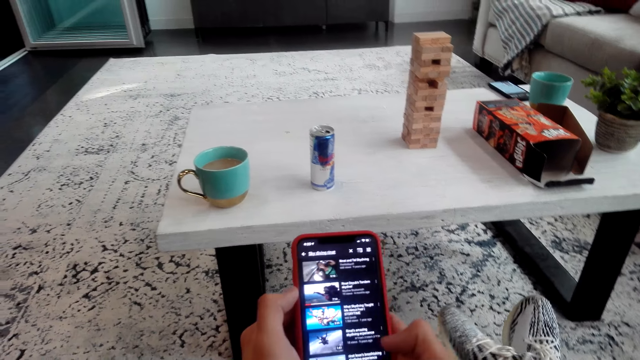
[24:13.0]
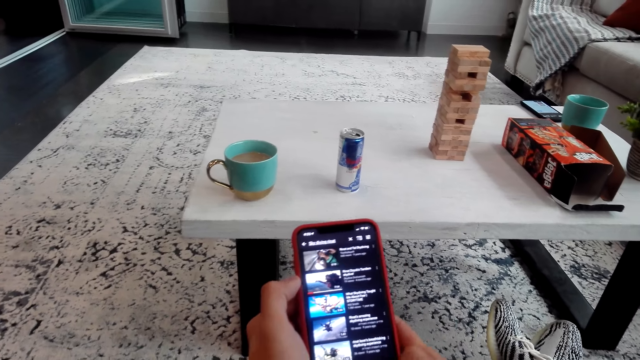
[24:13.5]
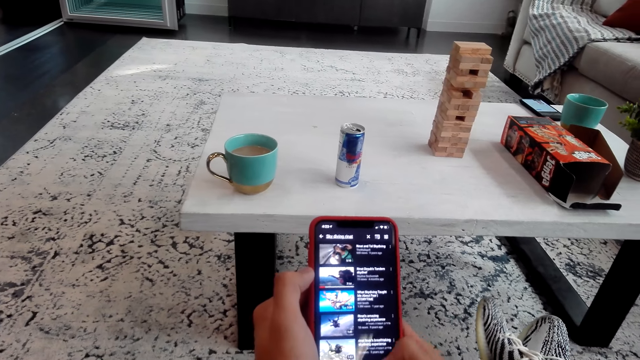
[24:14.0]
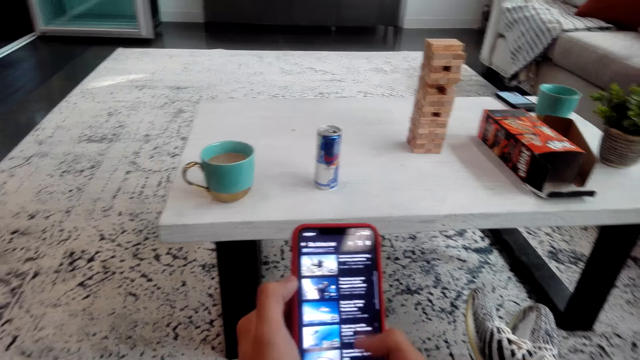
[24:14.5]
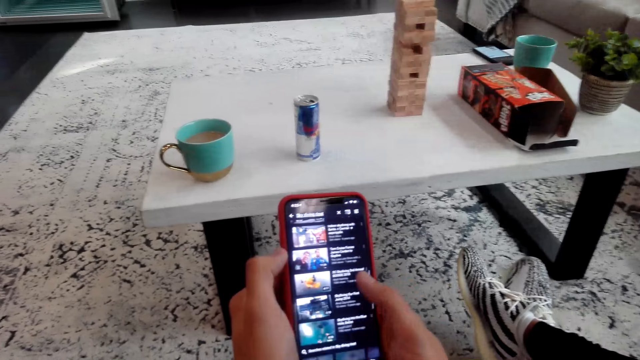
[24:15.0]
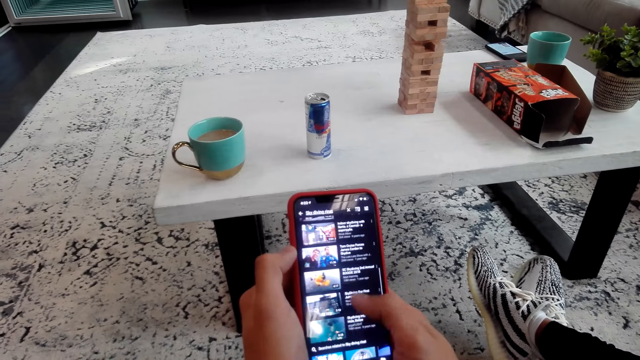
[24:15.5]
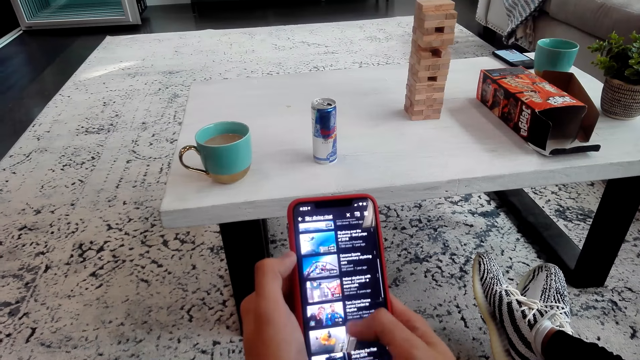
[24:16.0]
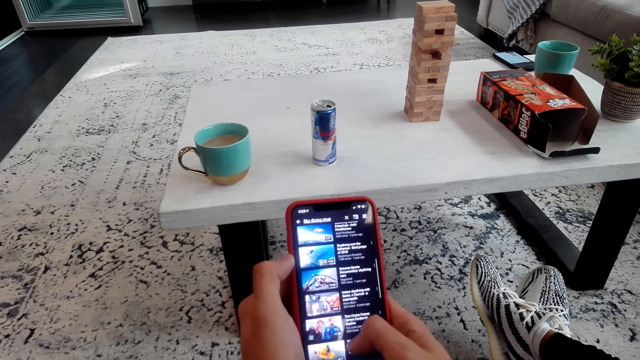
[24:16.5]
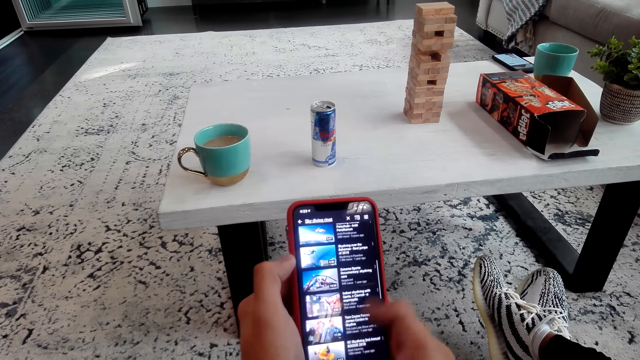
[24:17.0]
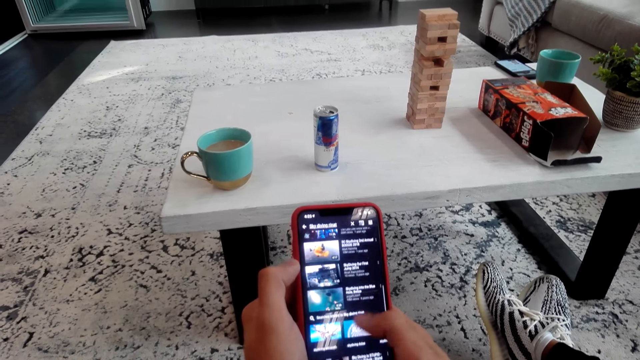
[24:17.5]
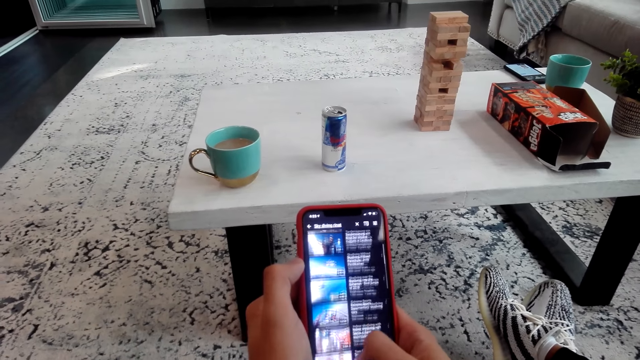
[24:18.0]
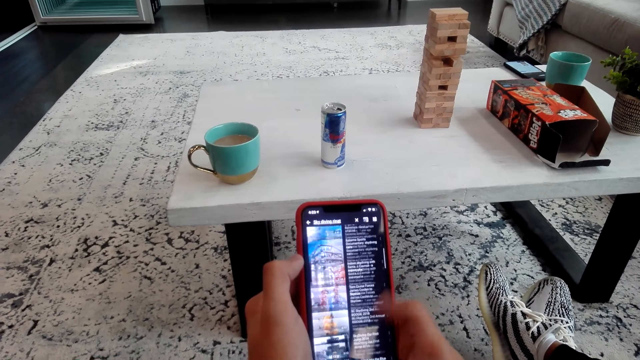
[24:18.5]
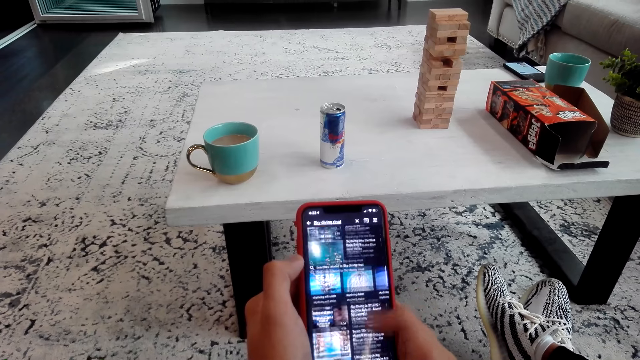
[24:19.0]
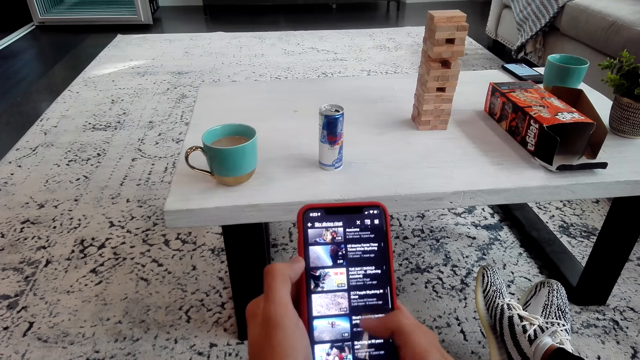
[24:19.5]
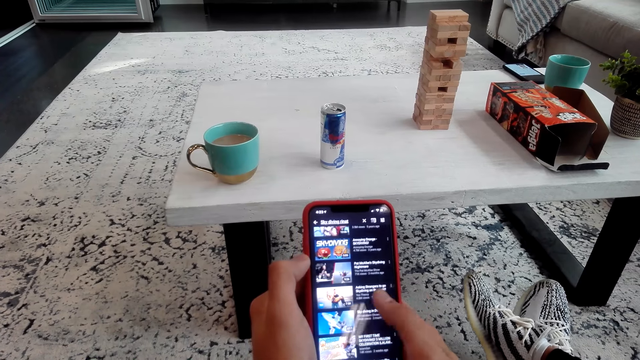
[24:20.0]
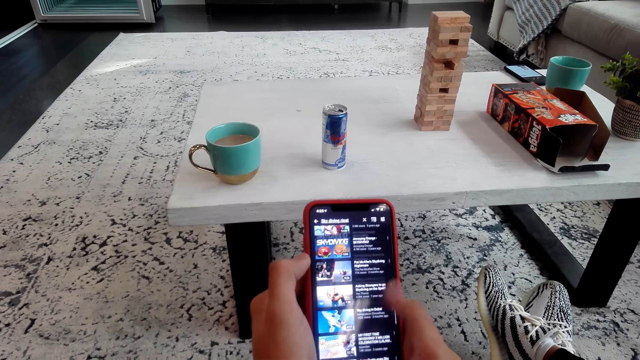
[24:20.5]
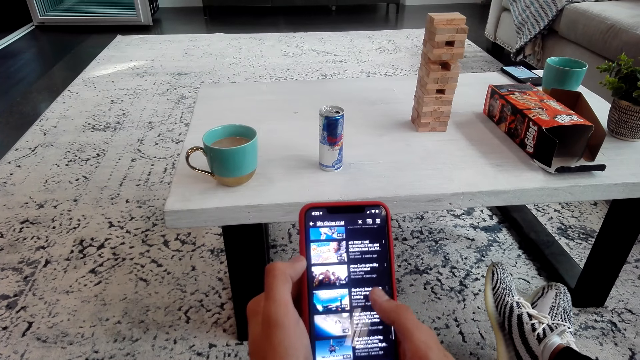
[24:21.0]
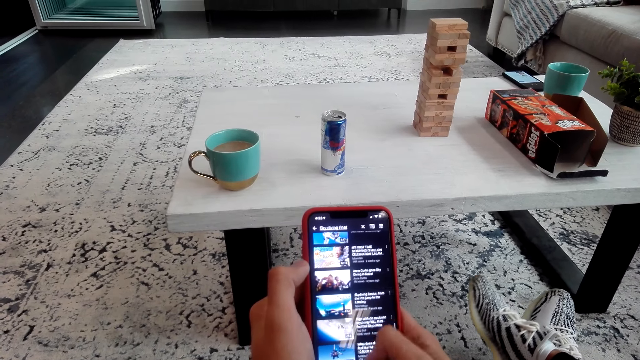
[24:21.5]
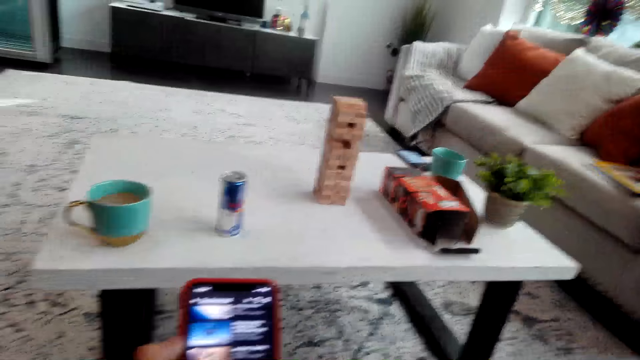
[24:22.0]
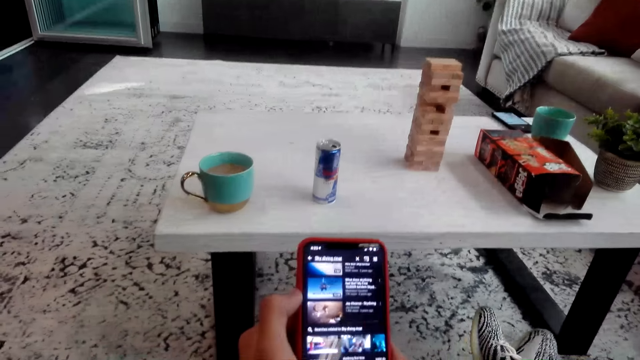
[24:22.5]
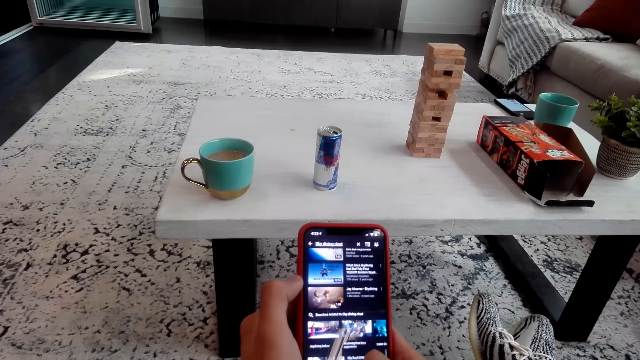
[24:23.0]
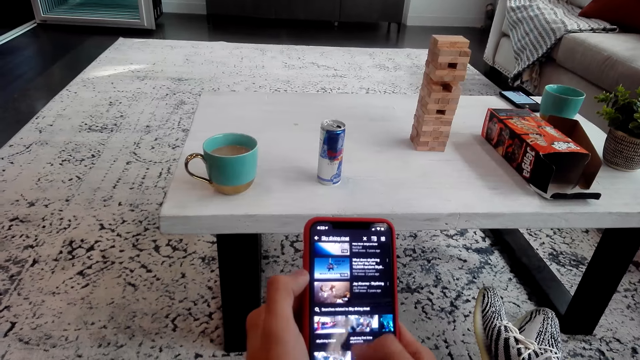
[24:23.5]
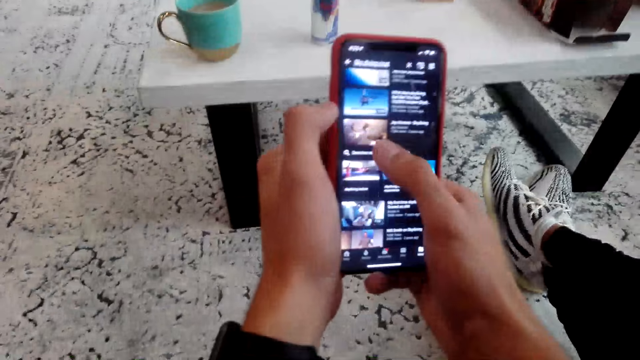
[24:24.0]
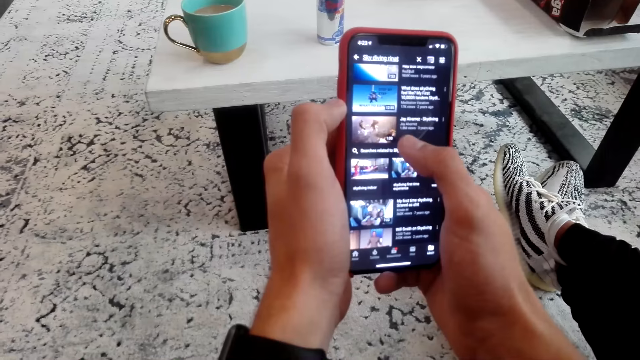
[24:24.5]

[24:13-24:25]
The camera wearer scrolls on the phone.

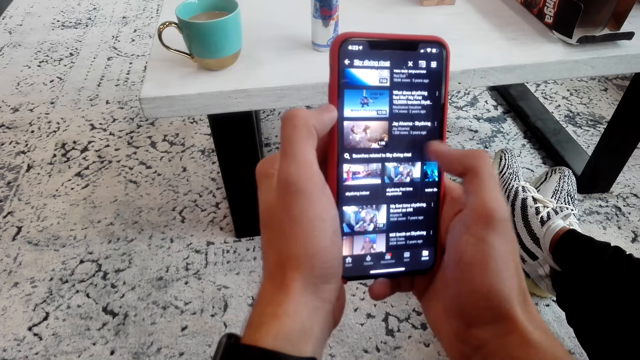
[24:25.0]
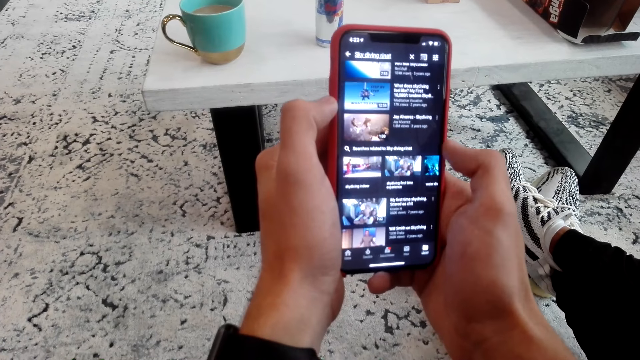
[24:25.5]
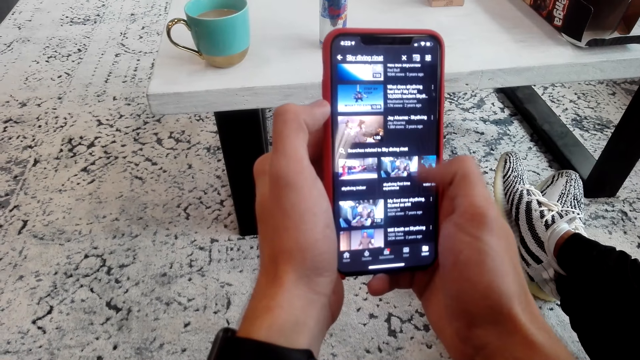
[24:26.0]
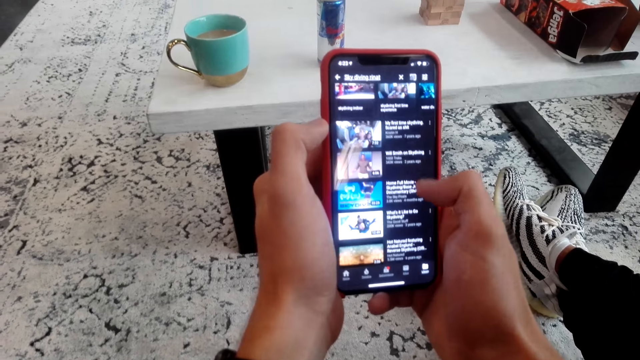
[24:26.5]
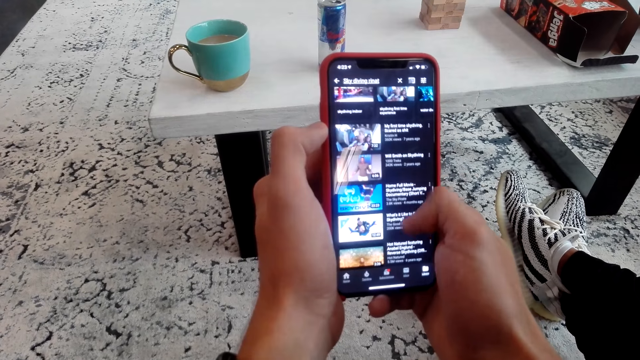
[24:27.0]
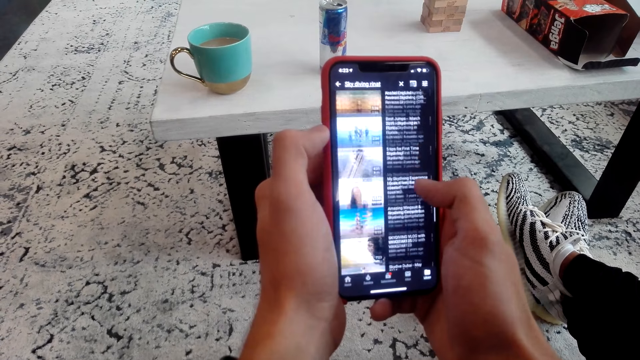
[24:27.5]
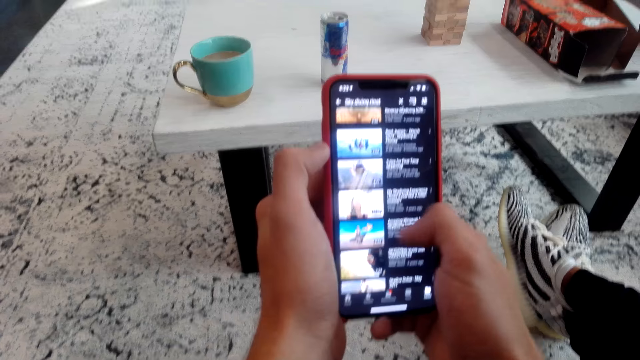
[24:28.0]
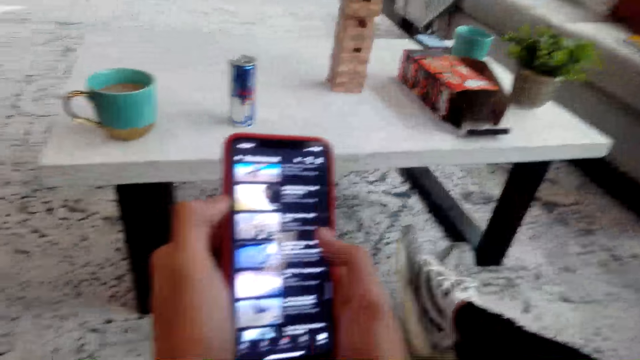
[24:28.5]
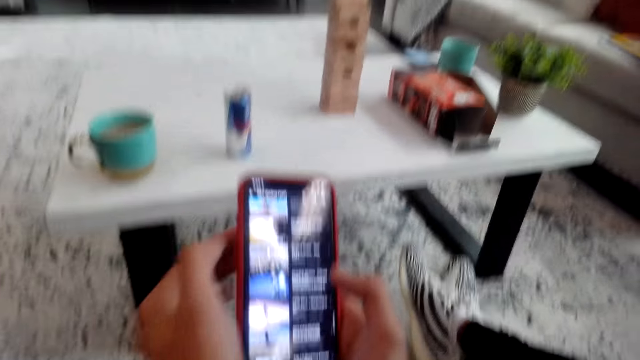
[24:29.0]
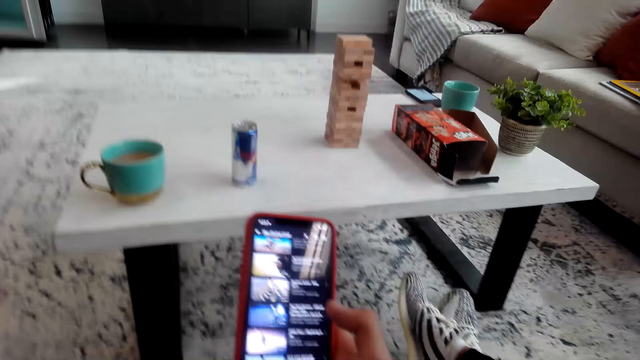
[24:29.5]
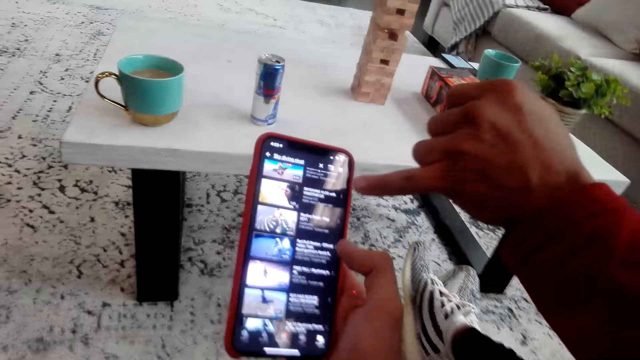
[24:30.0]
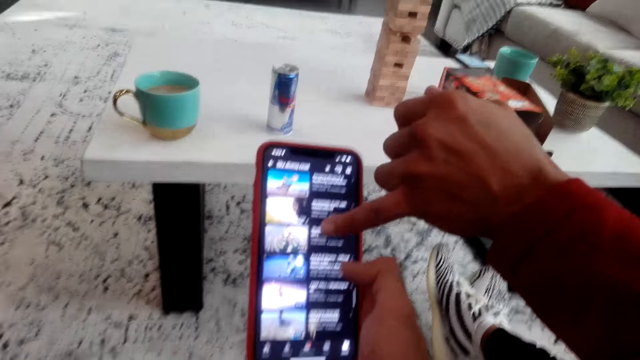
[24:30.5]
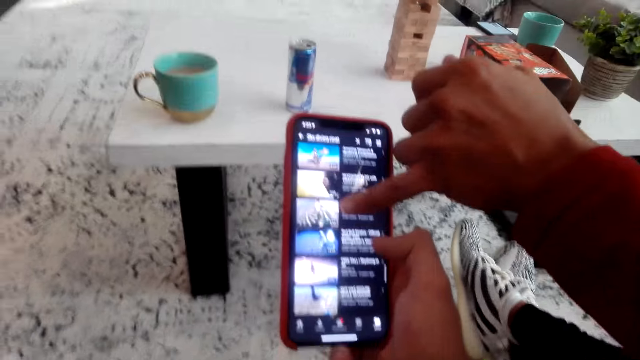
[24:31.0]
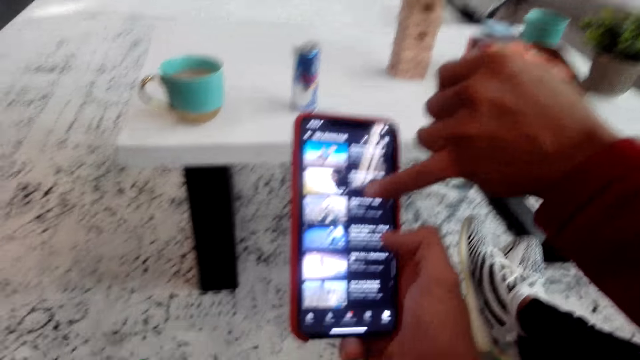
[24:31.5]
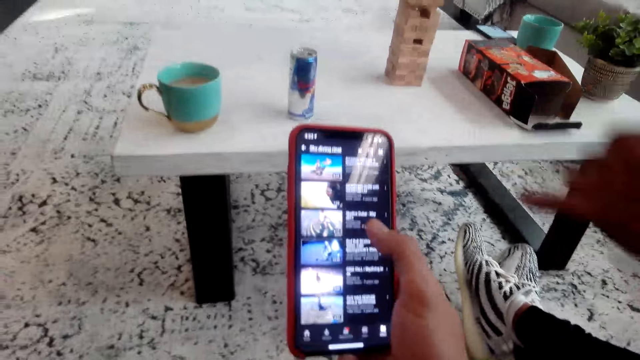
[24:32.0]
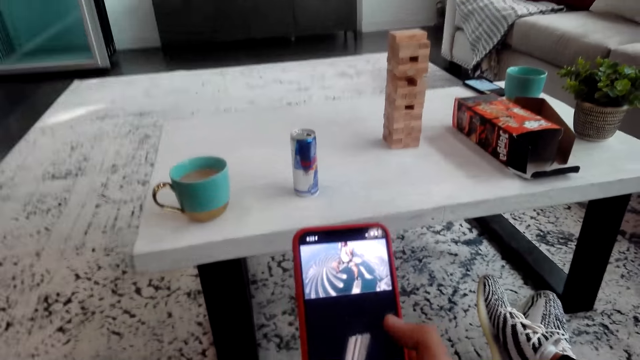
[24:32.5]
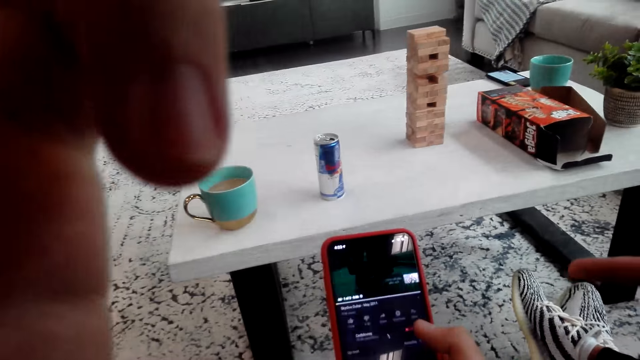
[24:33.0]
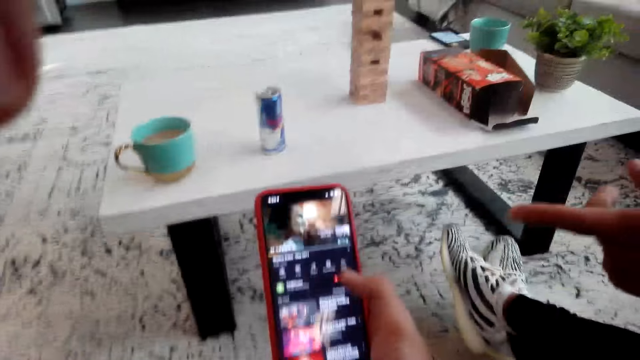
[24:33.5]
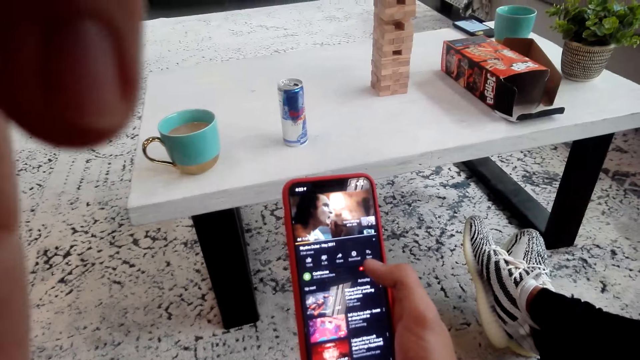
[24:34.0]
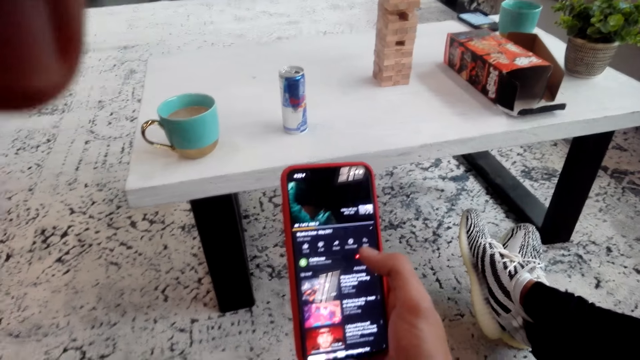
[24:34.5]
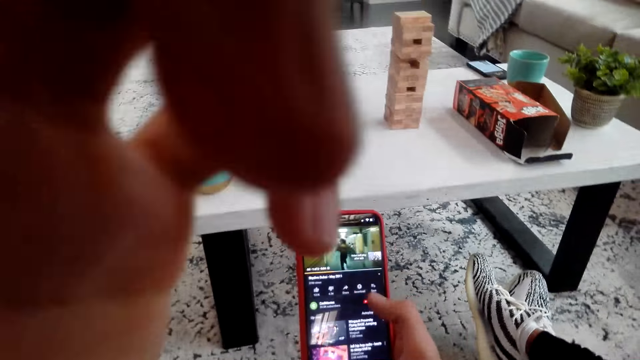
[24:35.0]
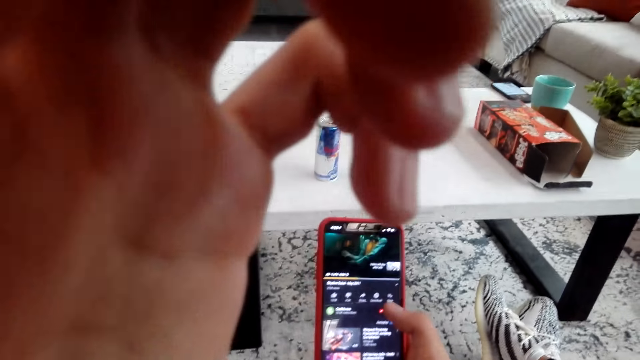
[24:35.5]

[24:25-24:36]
The camera wearer lifts his hand. A man points at the phone. The man gestures with his finger.
